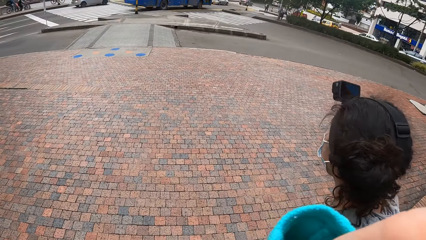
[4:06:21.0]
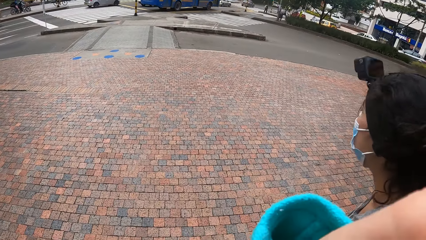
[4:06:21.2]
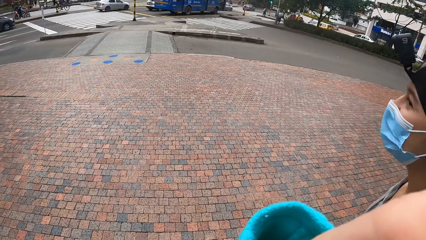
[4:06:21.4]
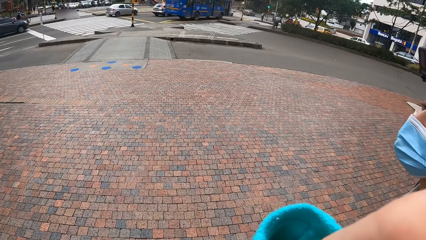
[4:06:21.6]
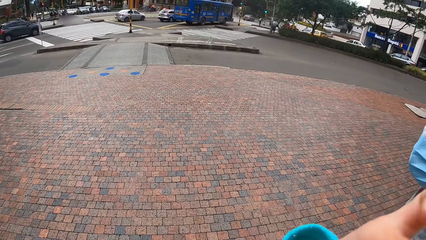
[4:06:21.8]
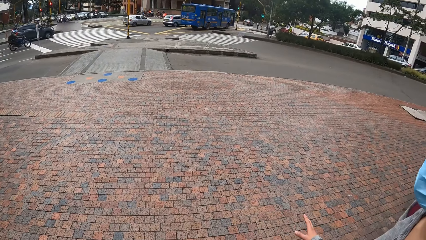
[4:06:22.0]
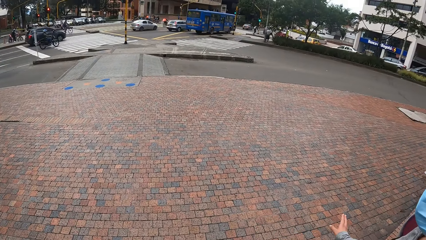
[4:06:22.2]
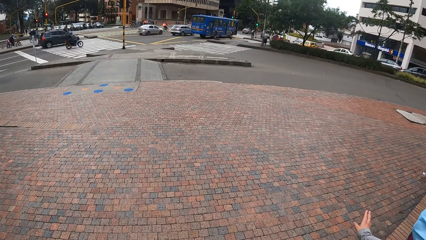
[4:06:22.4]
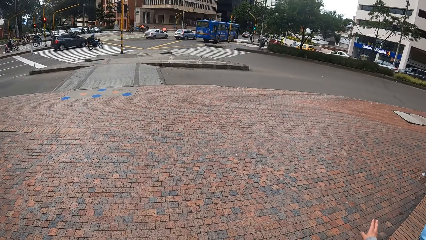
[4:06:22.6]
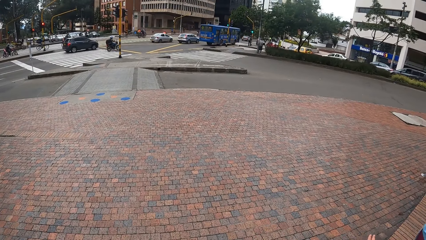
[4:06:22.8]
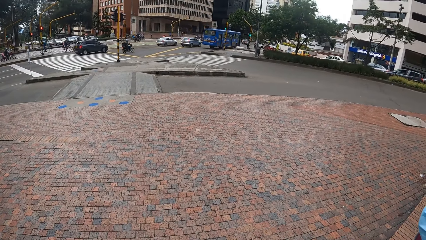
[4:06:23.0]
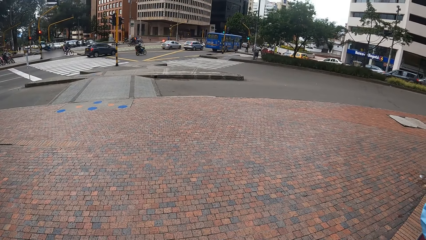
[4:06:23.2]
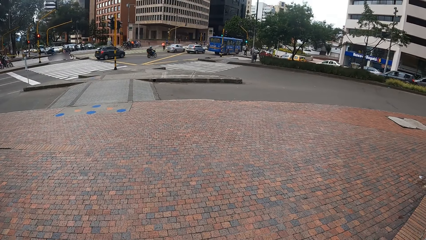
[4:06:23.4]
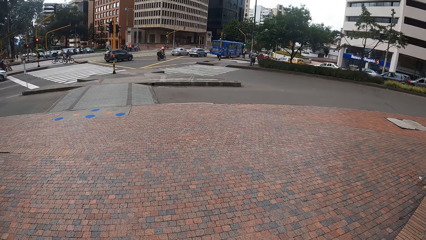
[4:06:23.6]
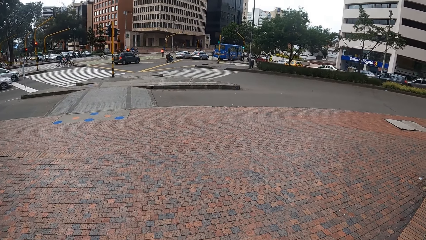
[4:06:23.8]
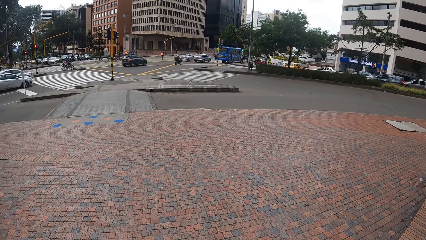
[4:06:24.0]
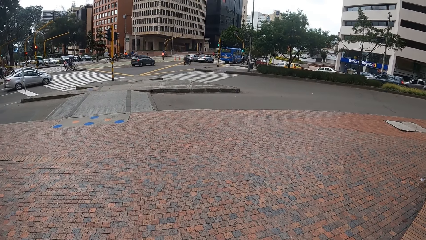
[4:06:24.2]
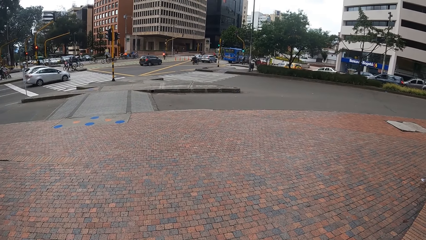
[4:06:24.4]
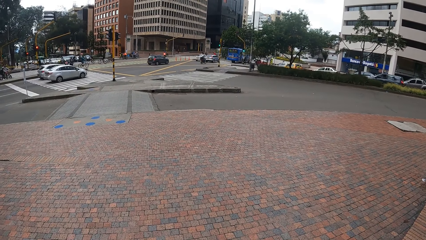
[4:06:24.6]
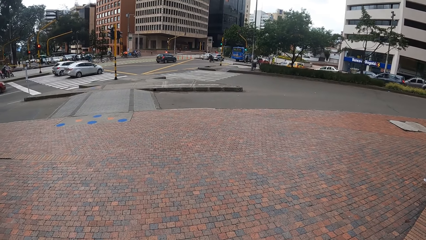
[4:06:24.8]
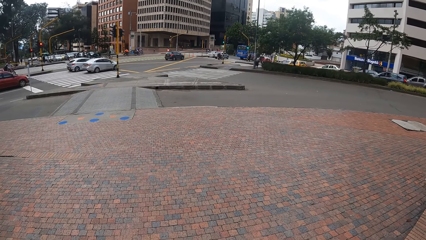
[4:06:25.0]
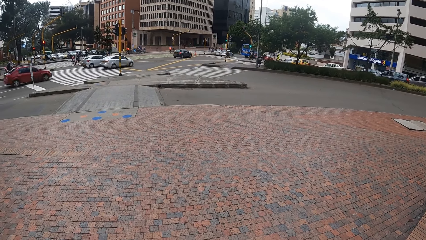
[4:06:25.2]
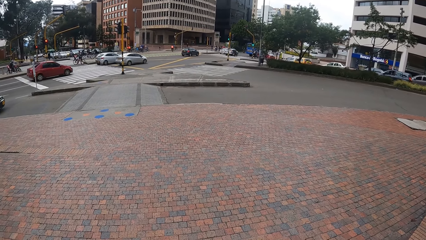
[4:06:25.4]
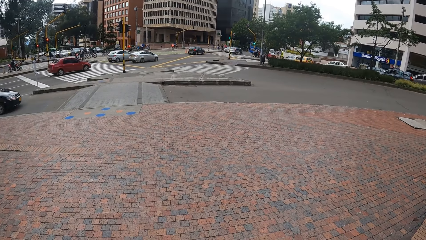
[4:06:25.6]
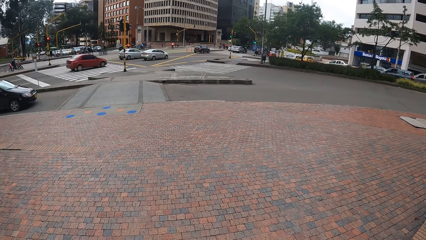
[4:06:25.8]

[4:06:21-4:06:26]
The camera wearer looks around.

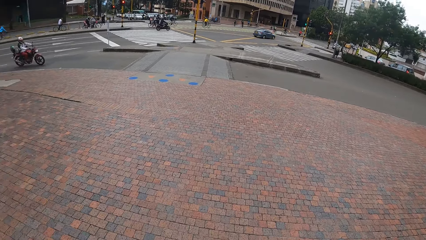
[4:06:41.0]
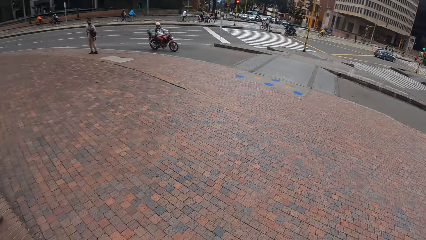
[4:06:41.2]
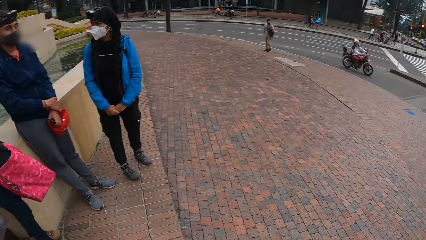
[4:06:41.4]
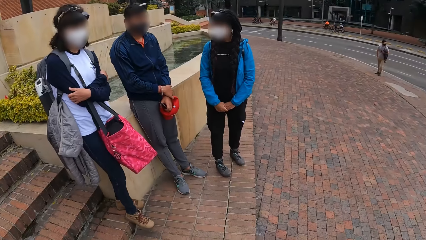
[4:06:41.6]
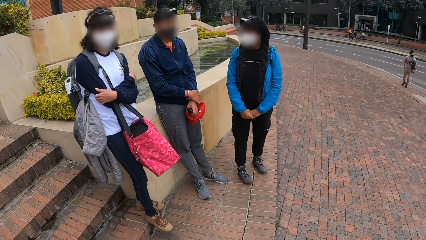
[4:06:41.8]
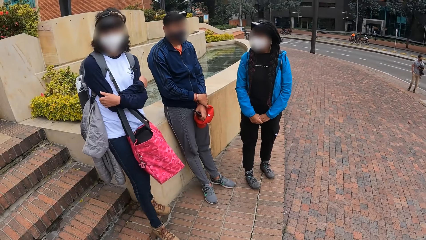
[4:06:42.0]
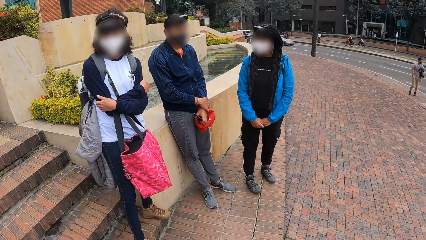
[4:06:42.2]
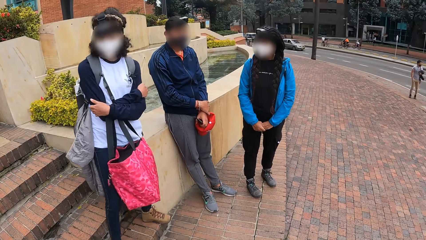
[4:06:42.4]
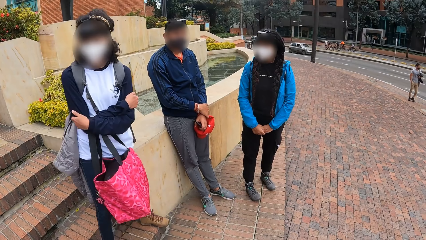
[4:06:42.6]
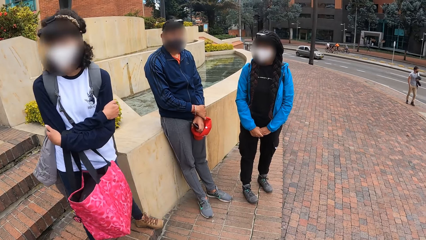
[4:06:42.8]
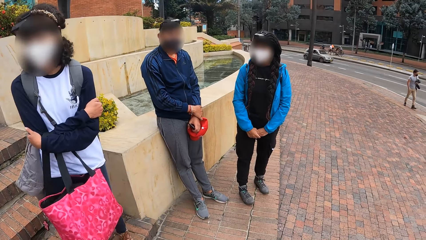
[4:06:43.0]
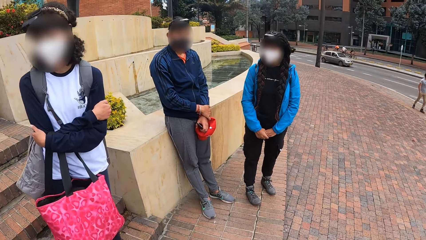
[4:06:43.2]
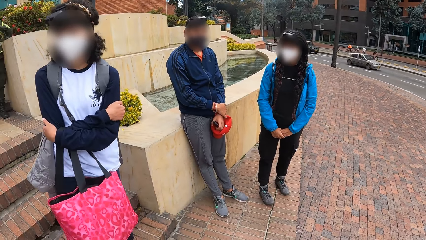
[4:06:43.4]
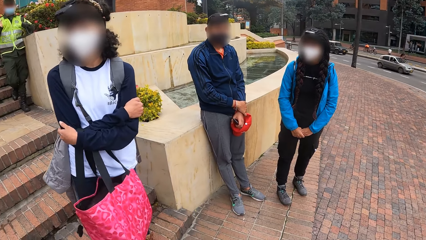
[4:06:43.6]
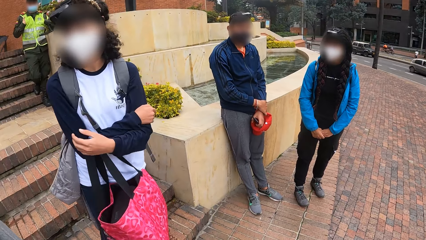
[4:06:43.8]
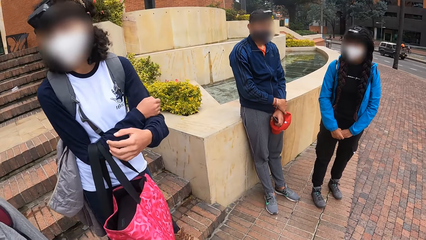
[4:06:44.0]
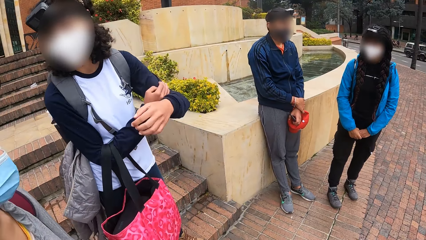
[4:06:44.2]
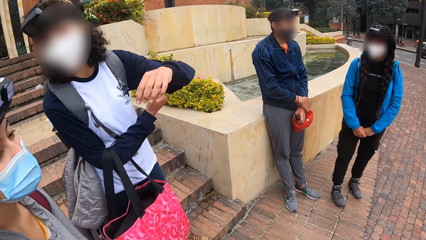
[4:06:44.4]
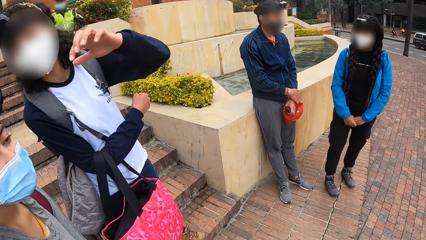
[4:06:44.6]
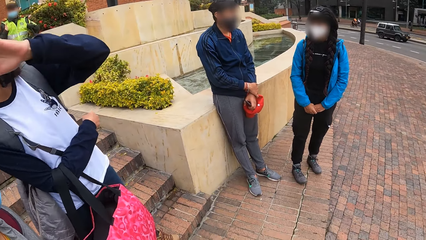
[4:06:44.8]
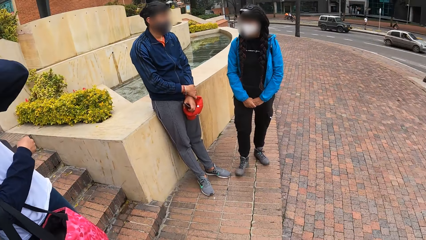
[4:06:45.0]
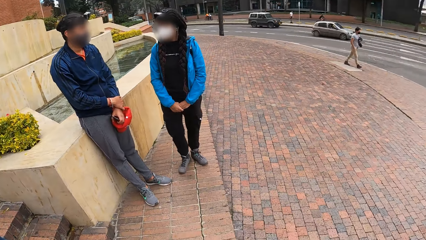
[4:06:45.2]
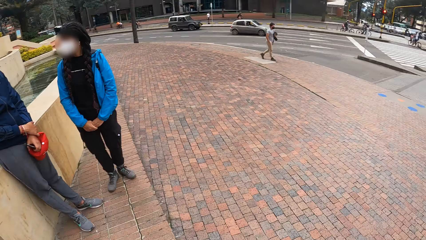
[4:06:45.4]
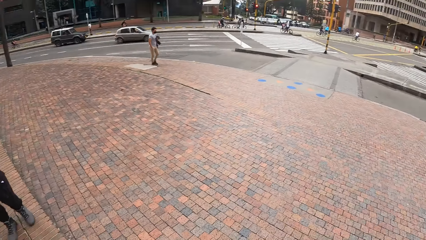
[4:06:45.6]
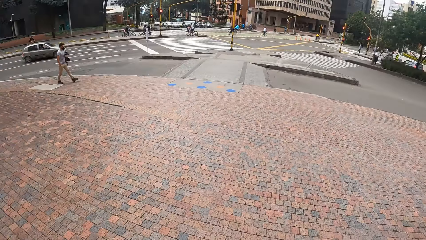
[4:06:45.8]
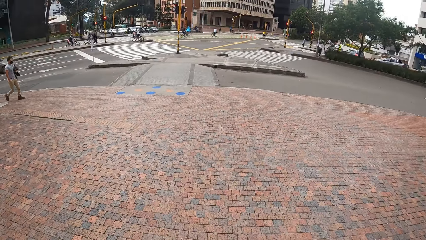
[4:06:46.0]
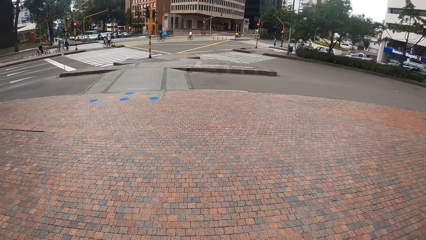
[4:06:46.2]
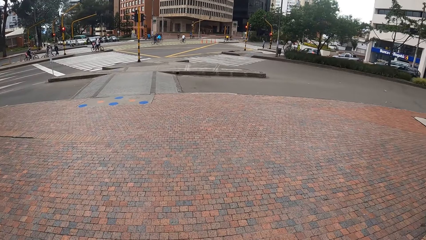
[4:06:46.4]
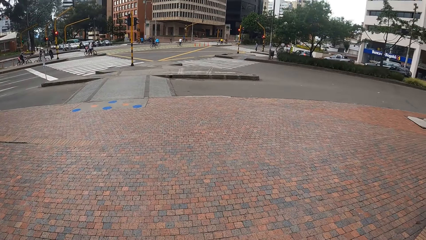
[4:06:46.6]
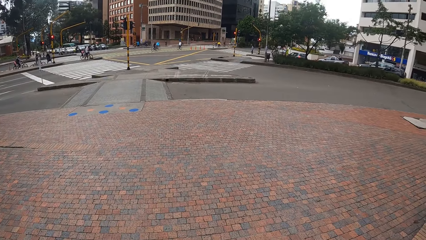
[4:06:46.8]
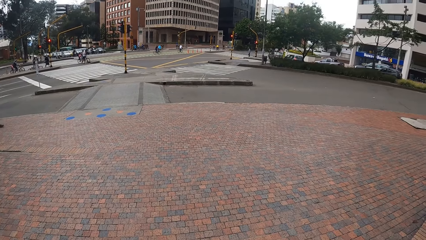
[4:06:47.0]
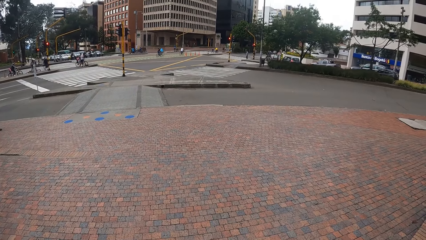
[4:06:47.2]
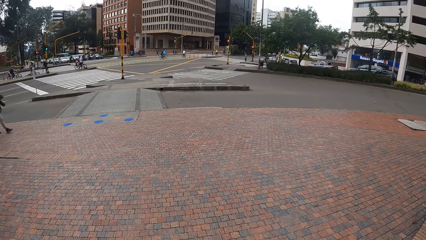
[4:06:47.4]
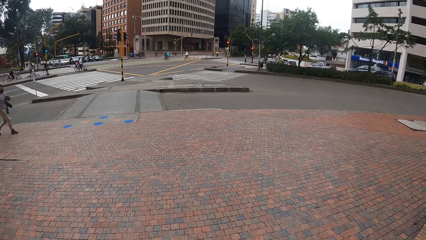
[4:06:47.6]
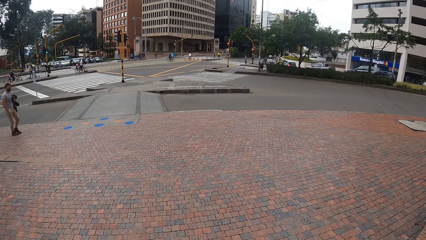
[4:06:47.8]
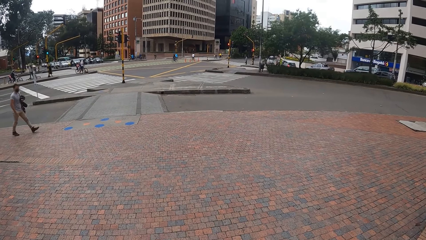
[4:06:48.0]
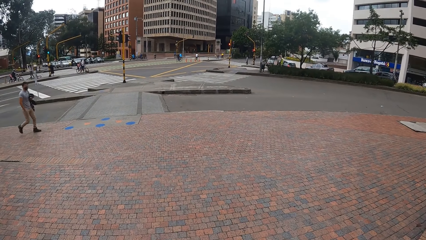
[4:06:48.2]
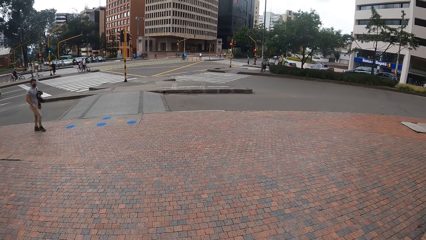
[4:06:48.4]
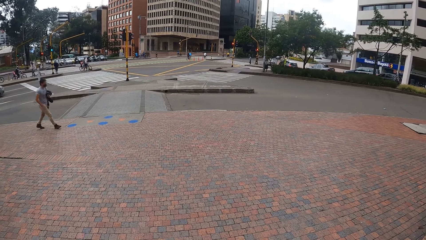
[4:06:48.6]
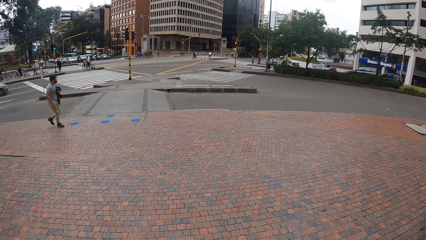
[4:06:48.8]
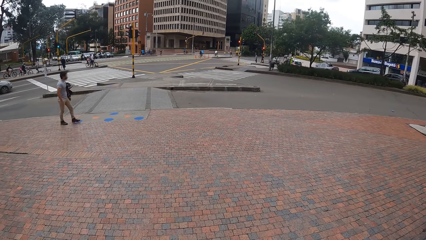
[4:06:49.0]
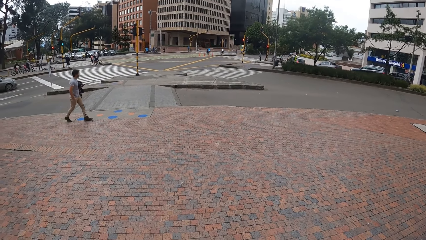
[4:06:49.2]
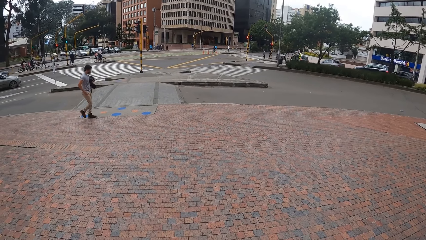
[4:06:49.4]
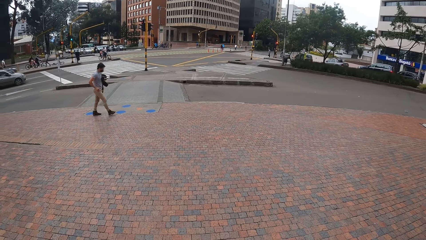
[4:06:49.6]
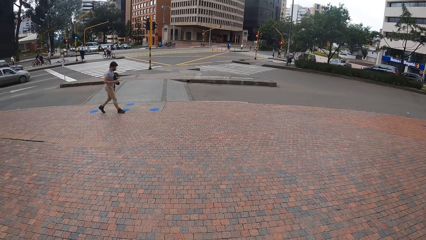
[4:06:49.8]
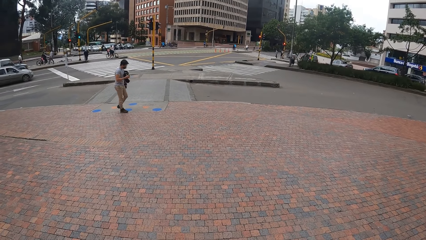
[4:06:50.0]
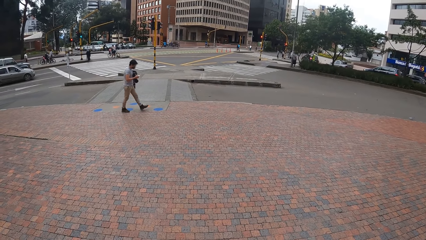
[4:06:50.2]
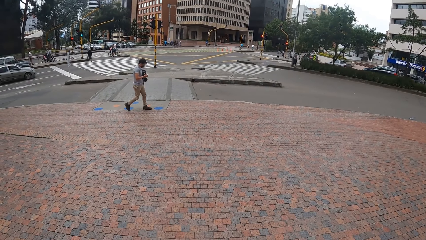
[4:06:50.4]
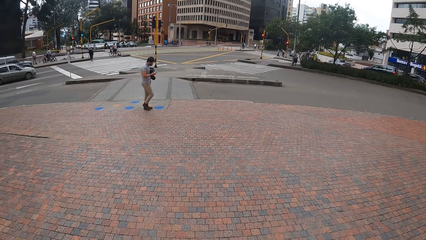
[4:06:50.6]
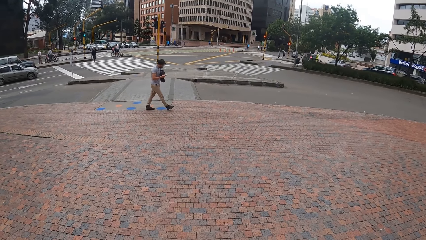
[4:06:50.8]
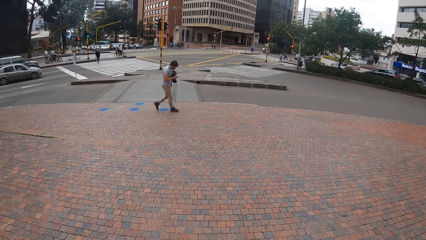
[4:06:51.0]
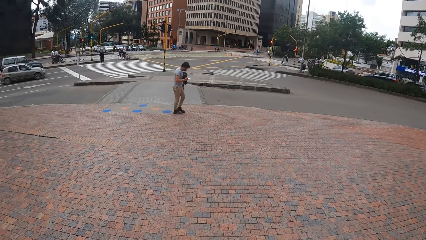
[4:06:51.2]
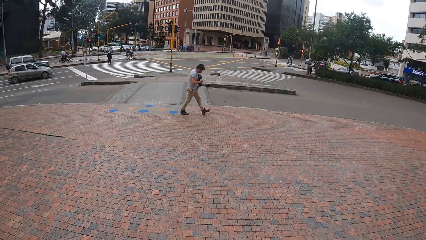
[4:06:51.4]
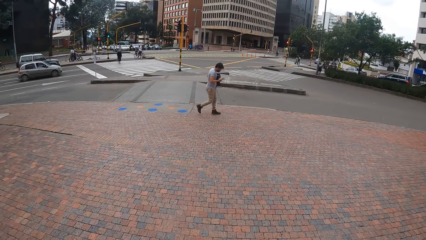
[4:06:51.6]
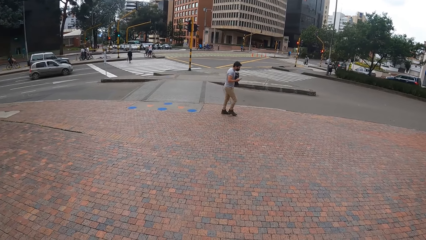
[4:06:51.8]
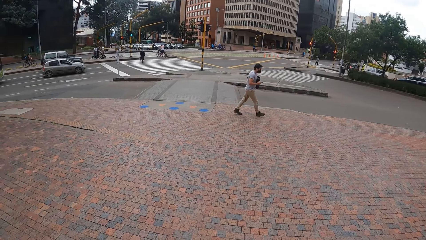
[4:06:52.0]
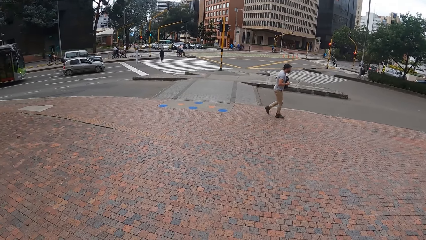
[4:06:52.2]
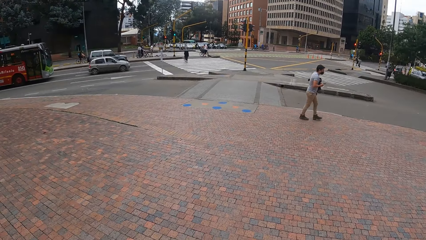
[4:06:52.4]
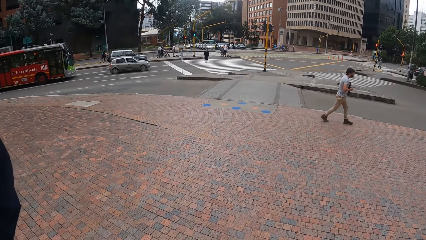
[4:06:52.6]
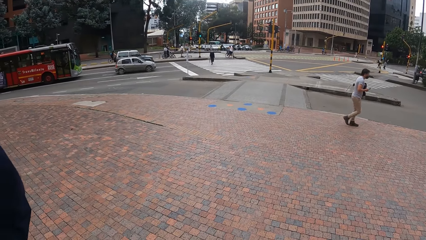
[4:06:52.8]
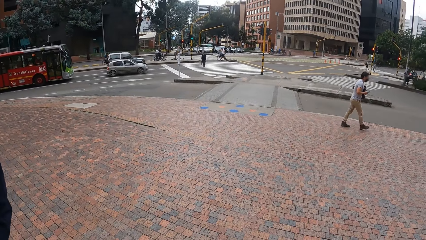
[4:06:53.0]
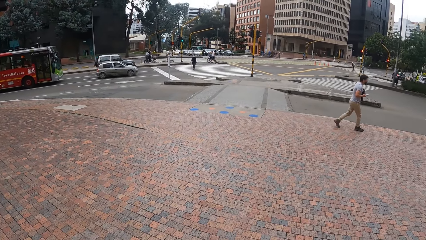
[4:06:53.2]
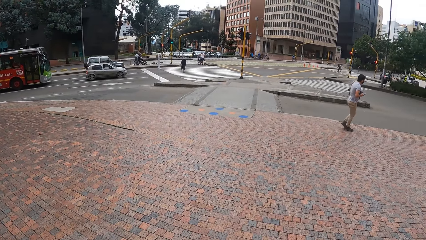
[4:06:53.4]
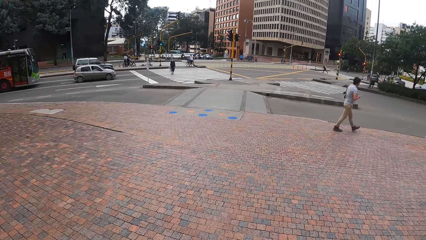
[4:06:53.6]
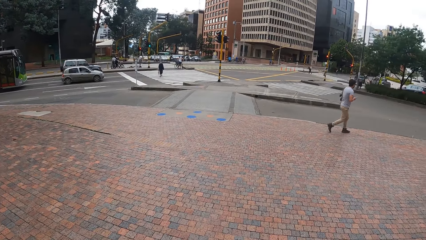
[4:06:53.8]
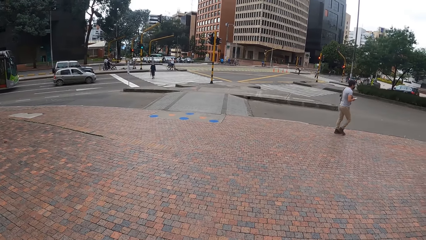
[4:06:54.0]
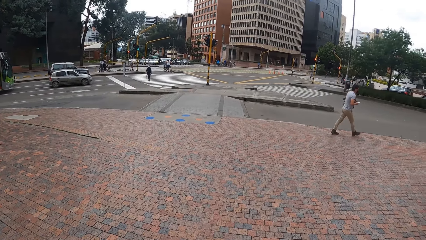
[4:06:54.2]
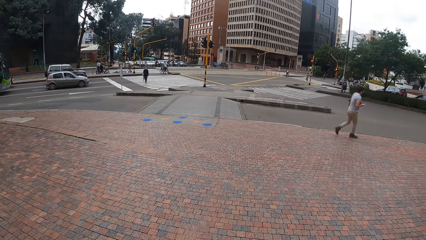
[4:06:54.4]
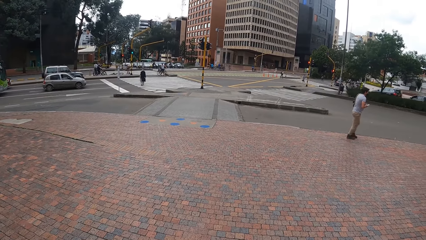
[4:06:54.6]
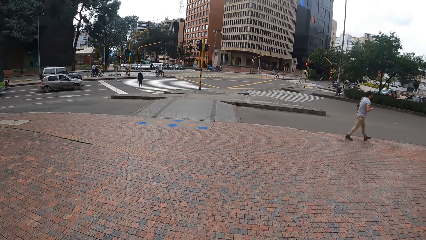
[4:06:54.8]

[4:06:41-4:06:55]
A woman interacts with another woman. The camera wearer converses with a woman. They look around.
